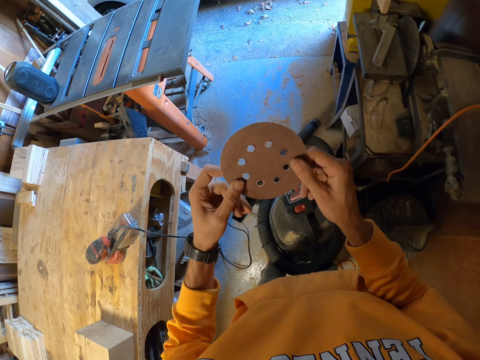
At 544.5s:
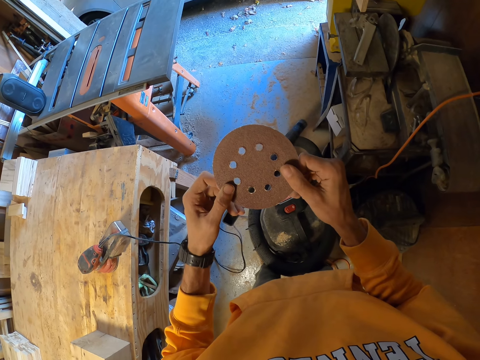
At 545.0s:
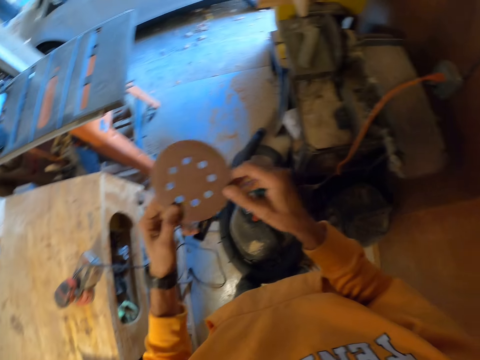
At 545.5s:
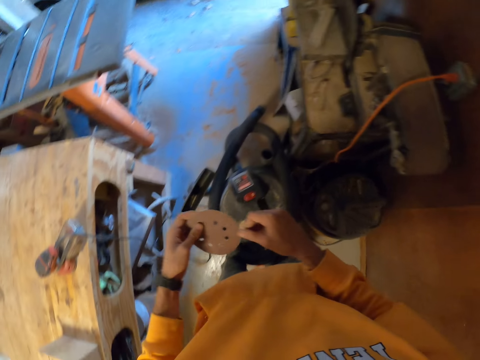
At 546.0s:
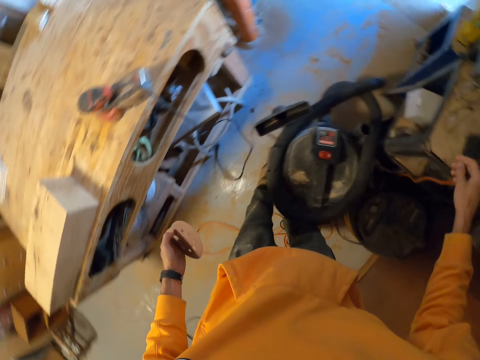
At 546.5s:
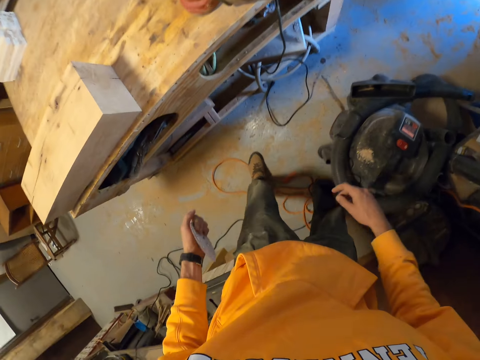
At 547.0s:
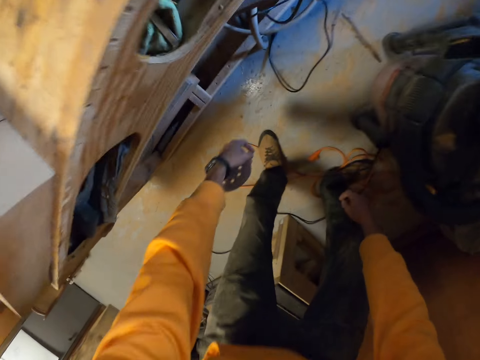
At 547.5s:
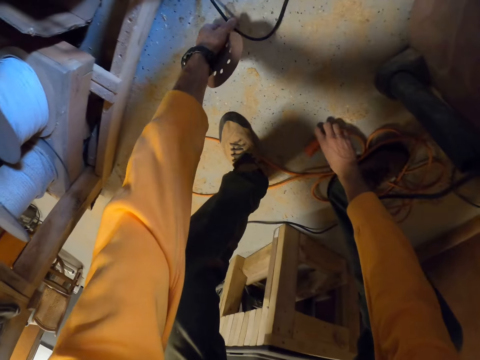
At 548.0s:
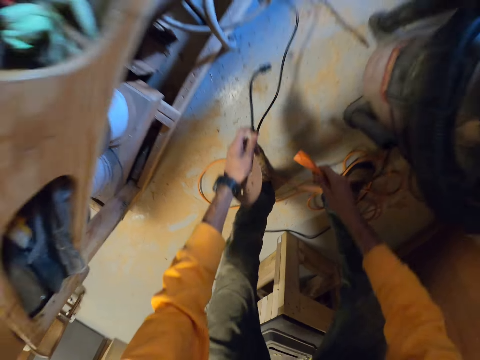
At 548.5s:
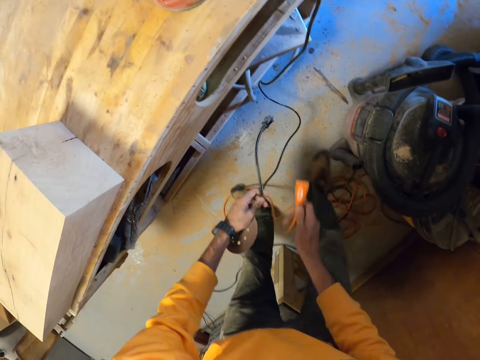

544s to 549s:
The camera wearer holds a sanding pad. They bend. They pick up a power cable.

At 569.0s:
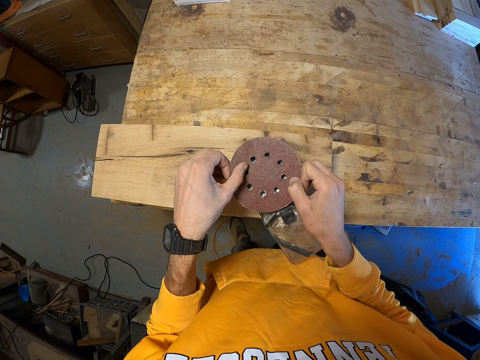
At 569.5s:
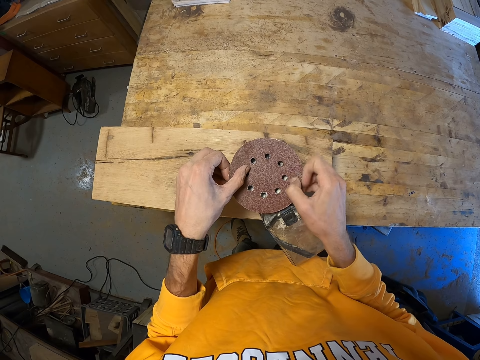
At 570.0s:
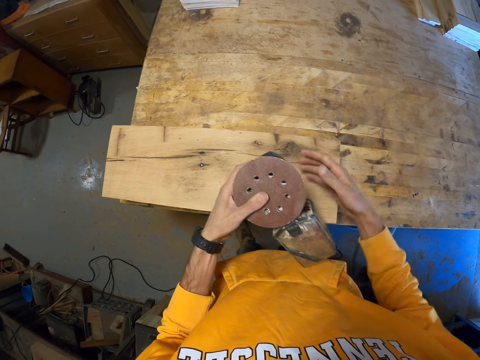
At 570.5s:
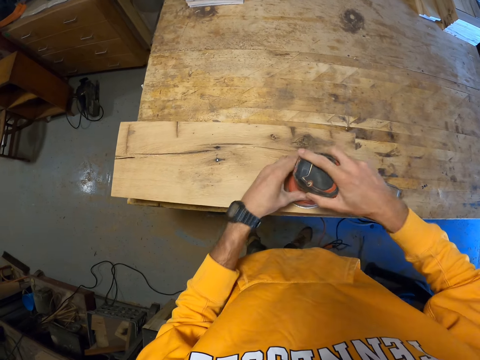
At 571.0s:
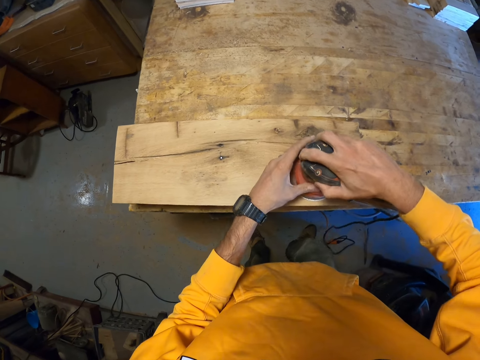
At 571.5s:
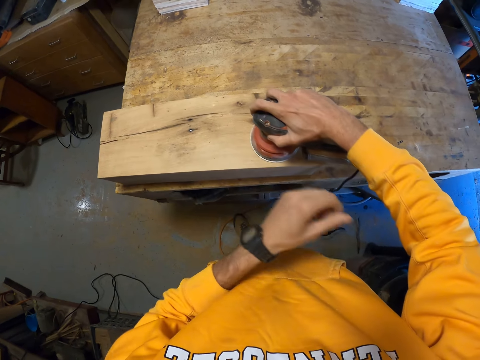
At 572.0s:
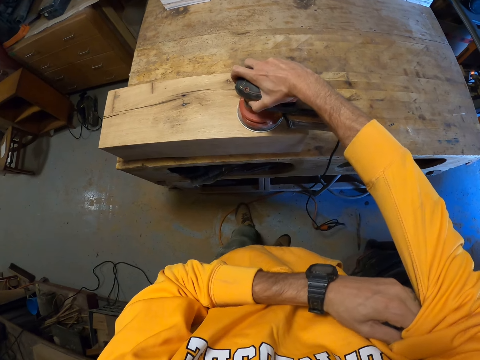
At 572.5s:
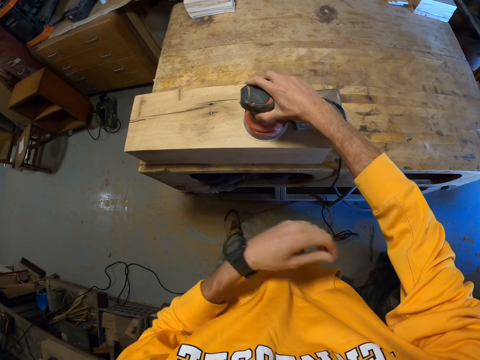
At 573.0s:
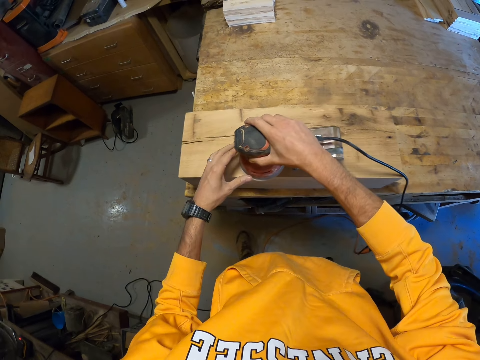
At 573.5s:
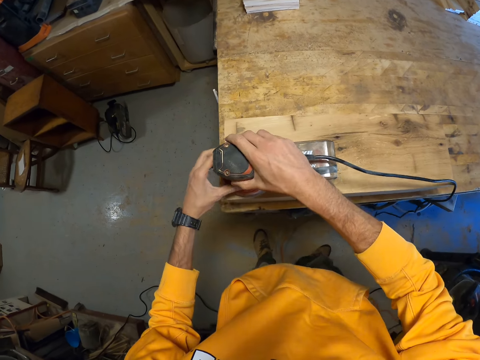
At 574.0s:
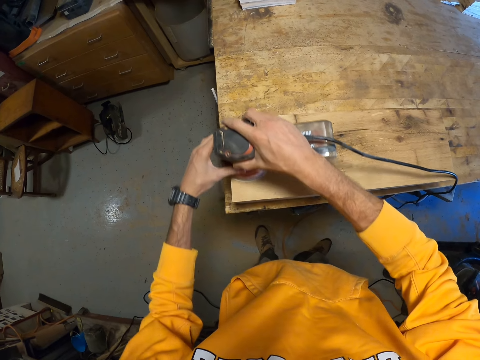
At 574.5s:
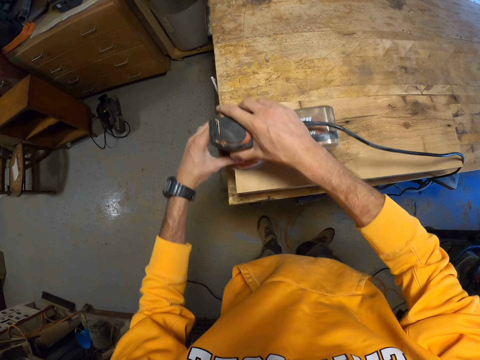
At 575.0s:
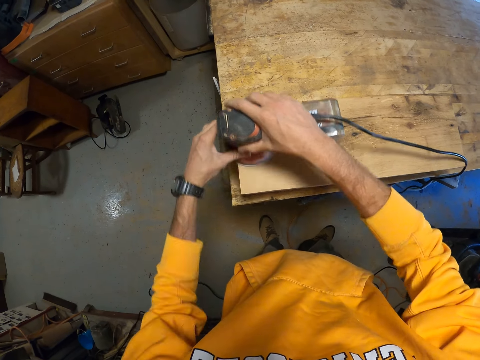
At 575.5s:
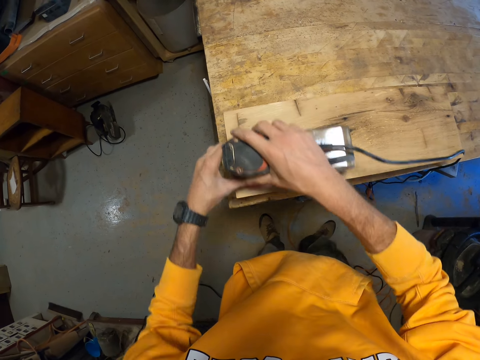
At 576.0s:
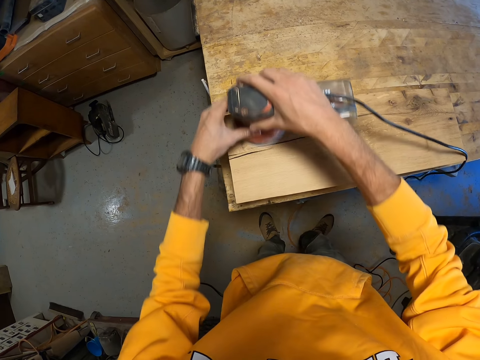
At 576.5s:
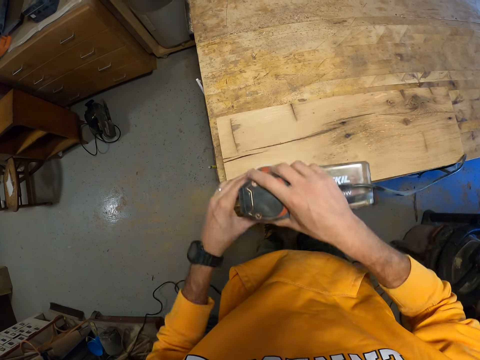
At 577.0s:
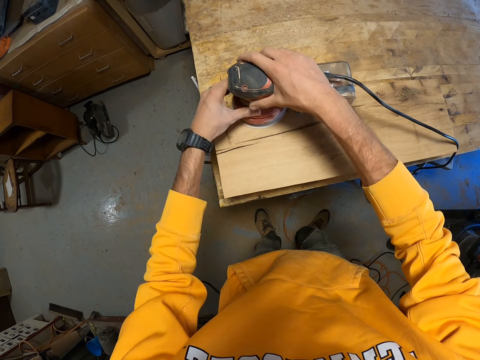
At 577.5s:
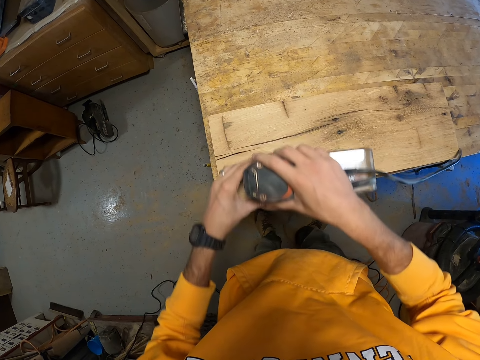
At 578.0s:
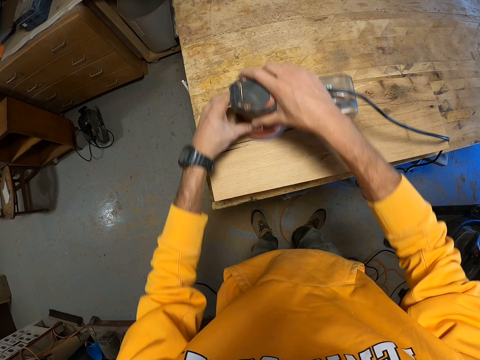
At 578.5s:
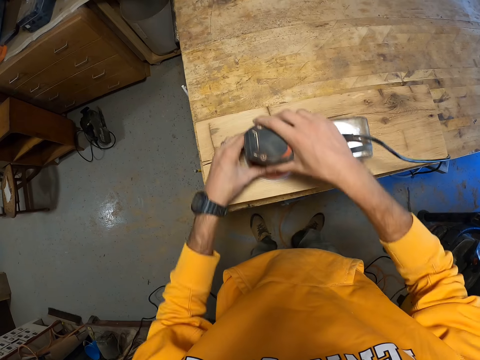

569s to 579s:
The camera wearer turns the sander. He adjusts the machine on the workbench. He unfolds the sleeve. He pulls his right sleeve with his left hand. He smoothens the timber surface with the sander machine.

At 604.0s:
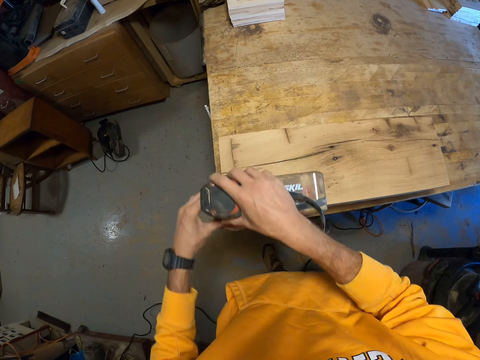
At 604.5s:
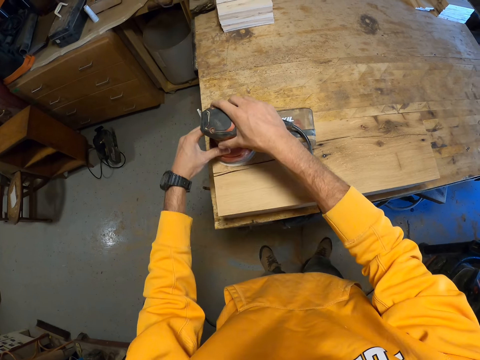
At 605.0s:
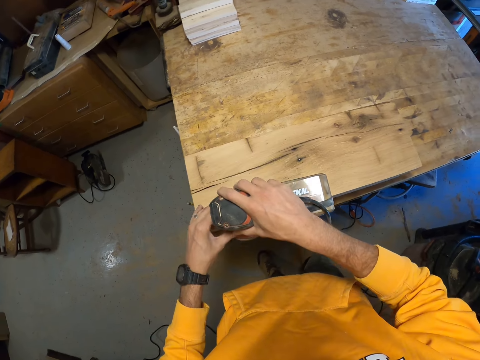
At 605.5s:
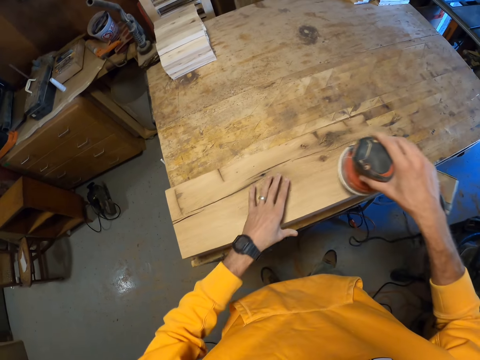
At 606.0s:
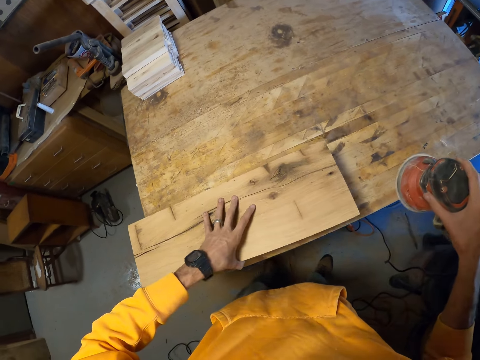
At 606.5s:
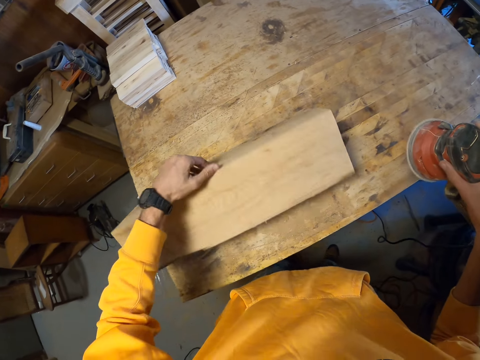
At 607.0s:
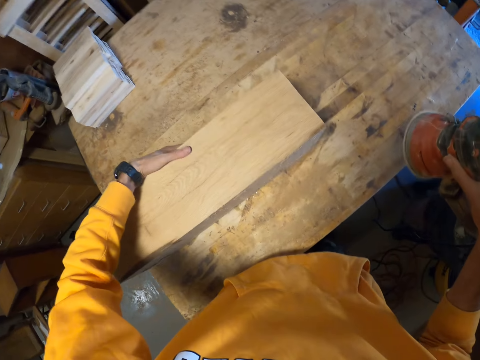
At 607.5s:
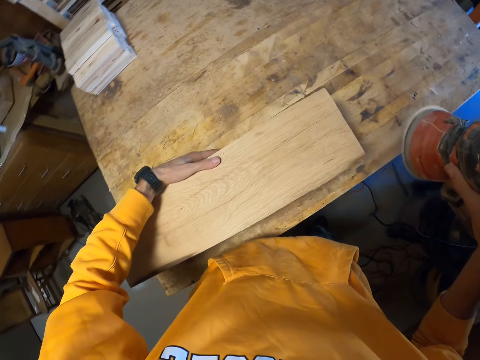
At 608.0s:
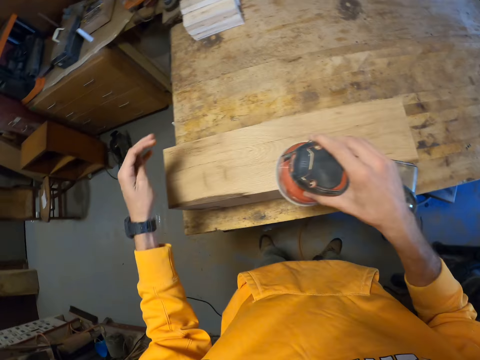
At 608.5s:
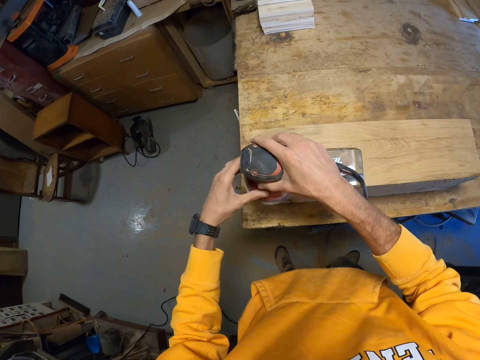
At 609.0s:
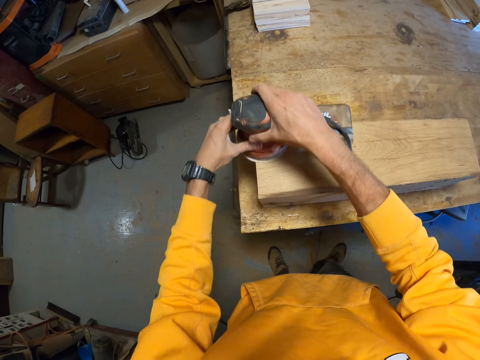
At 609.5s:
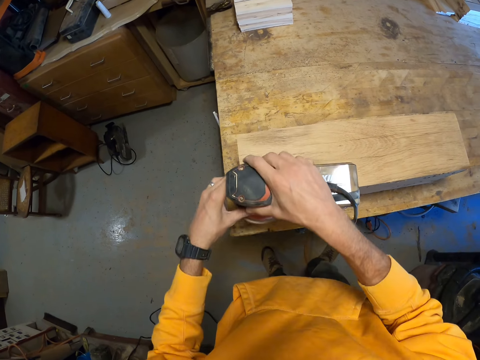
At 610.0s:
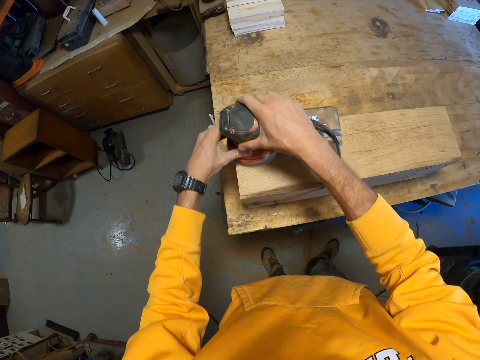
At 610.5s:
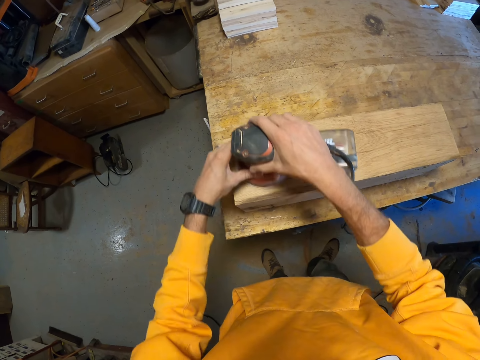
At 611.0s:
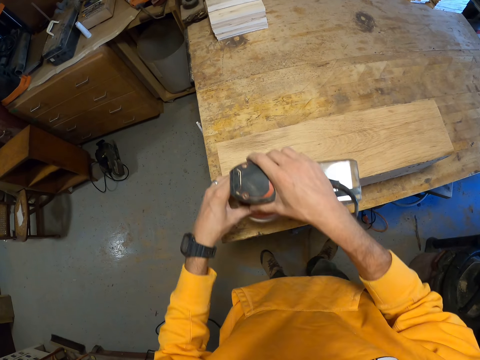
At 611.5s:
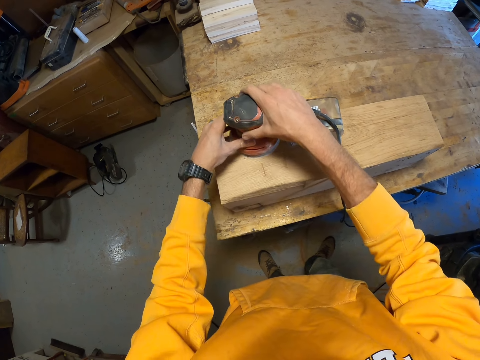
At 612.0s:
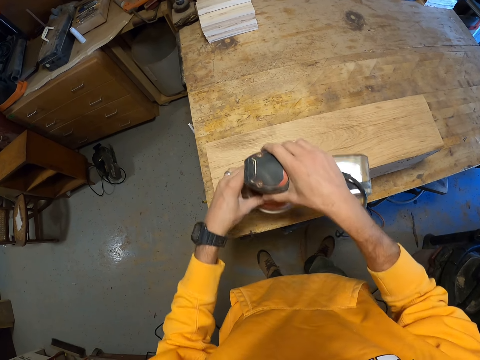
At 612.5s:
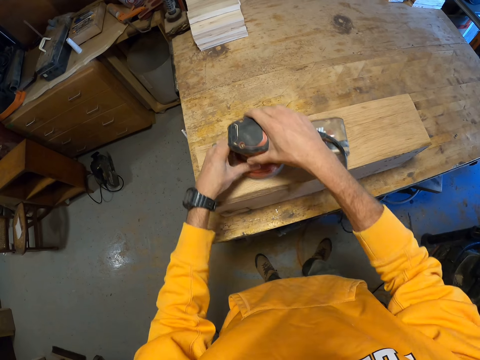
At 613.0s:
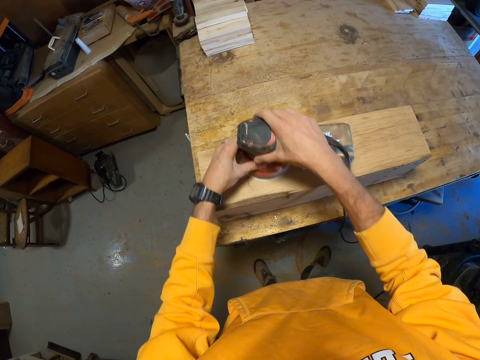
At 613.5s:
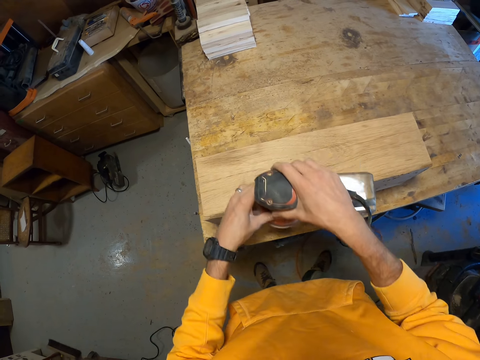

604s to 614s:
The camera wearer touches the timber. He adjusts the position of the timber on the workbench with his hand. He turns the timber. He pulls the timber. He smoothens the timber surface with the sander machine.

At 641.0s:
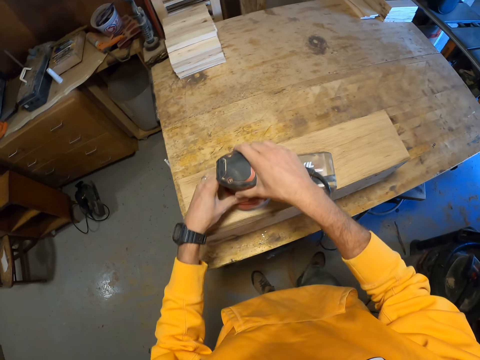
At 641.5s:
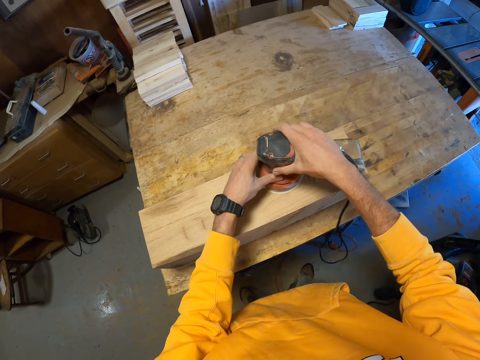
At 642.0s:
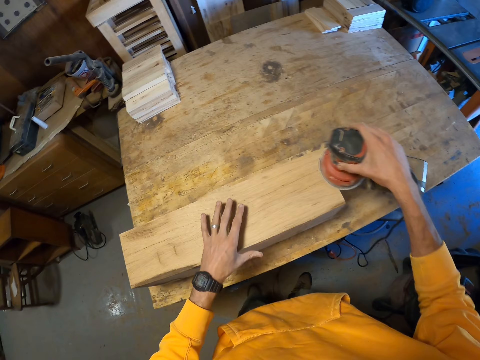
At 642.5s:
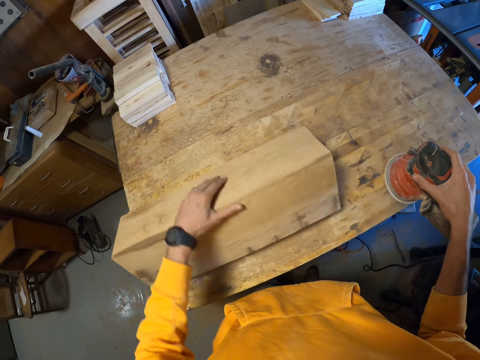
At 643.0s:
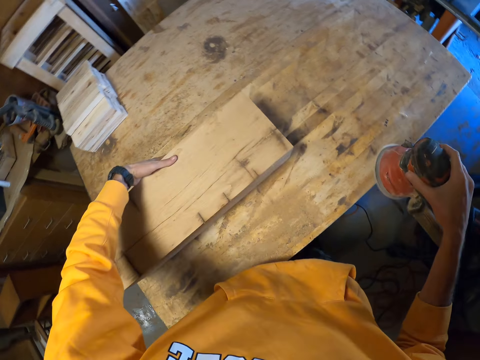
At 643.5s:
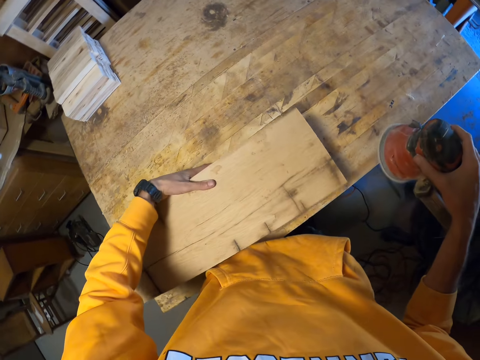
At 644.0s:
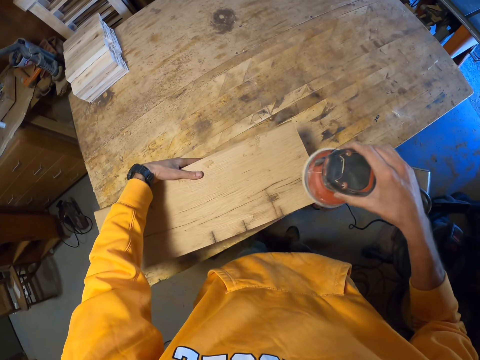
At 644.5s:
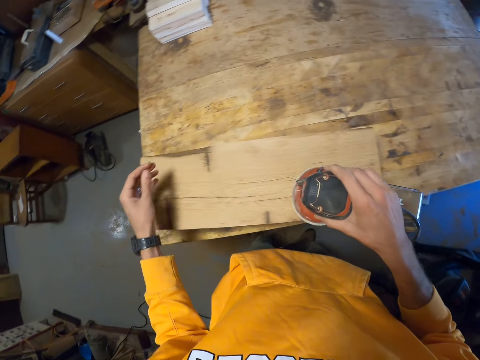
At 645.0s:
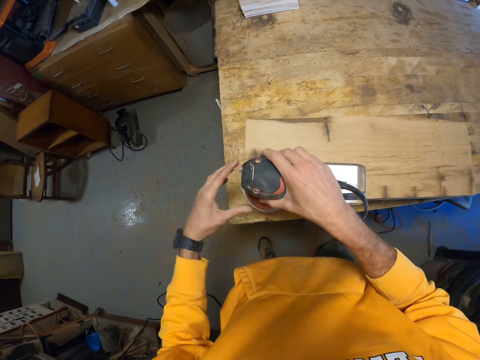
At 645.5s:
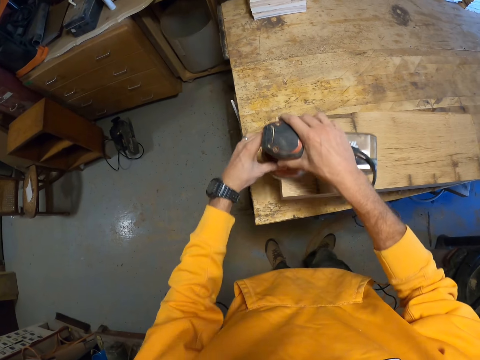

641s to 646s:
The camera wearer touches the timber. He turns the timber. He adjusts the position of the timber on the workbench with his hand. He pulls the timber. He smoothens the timber surface with the sander machine. He holds the sander.
